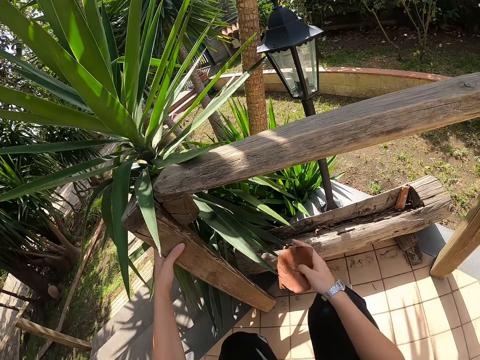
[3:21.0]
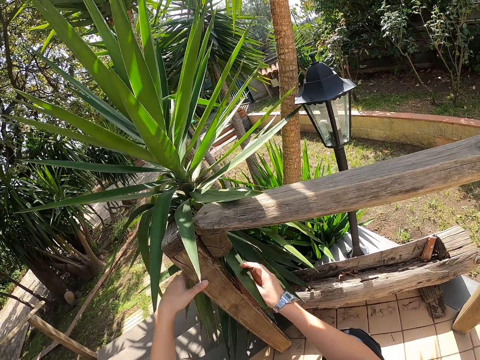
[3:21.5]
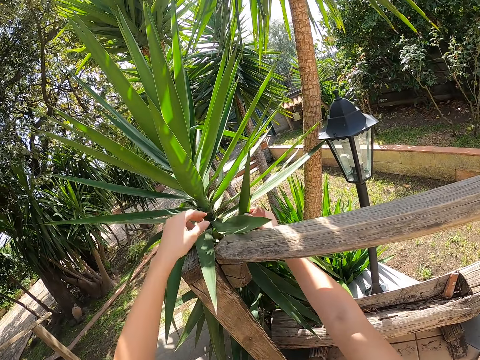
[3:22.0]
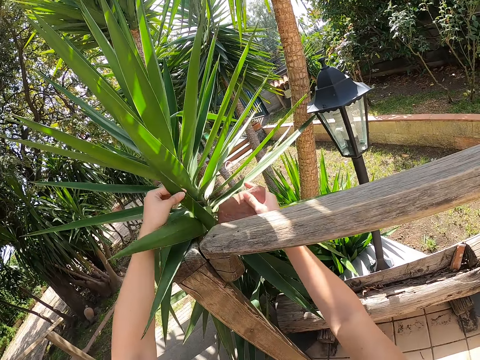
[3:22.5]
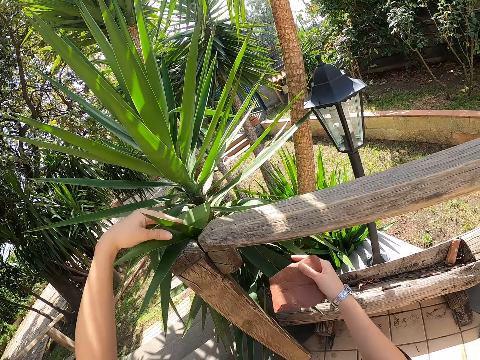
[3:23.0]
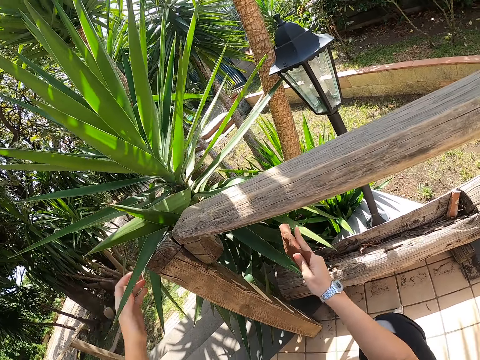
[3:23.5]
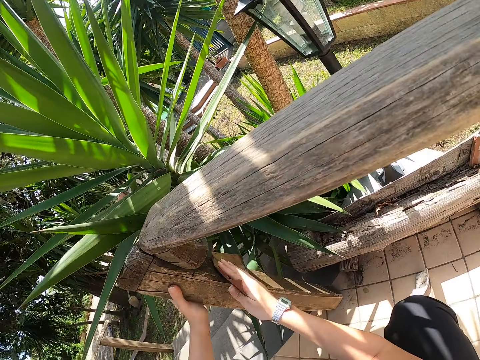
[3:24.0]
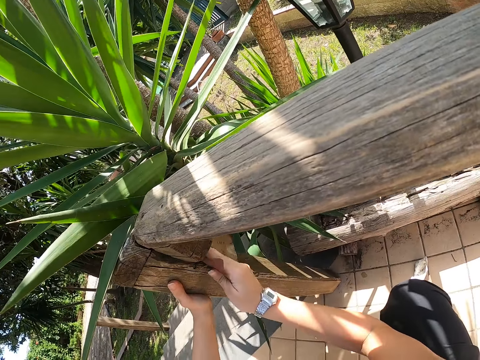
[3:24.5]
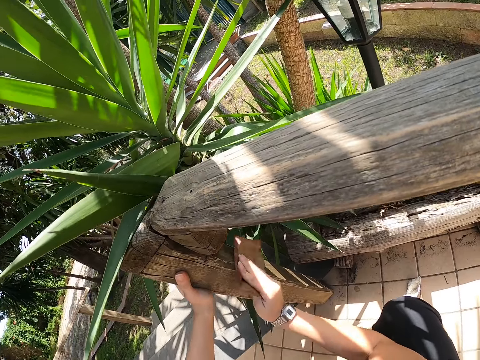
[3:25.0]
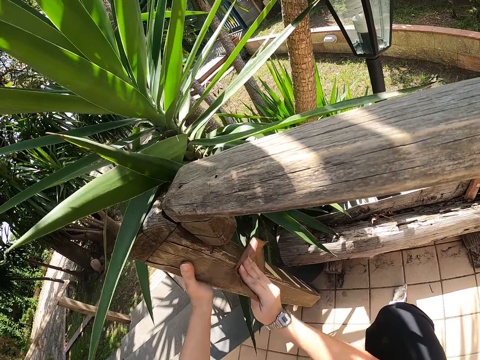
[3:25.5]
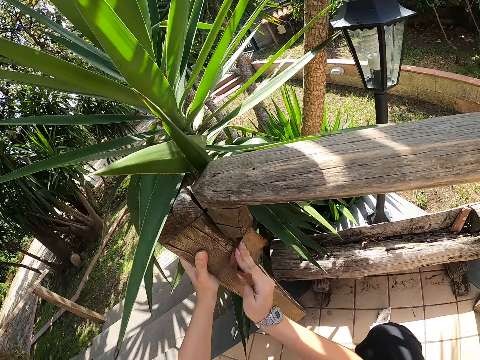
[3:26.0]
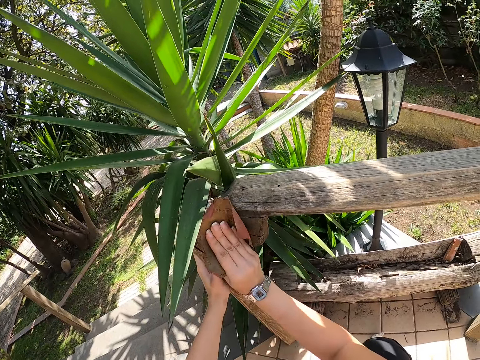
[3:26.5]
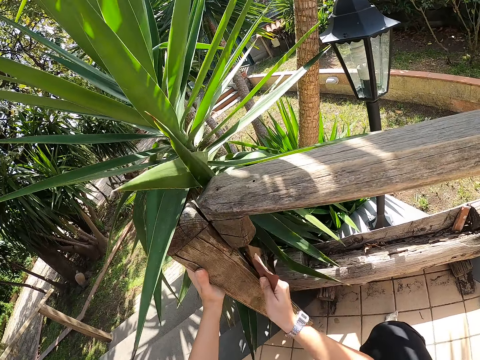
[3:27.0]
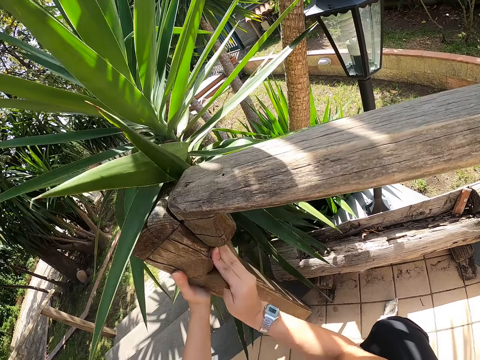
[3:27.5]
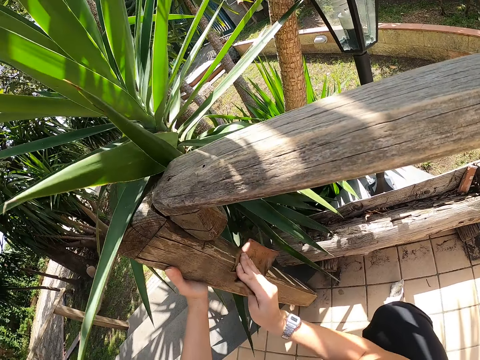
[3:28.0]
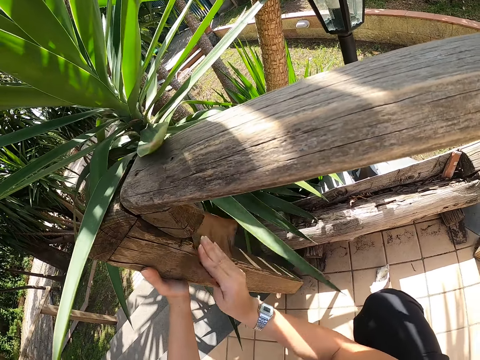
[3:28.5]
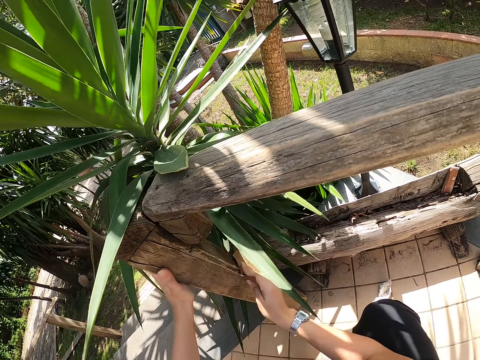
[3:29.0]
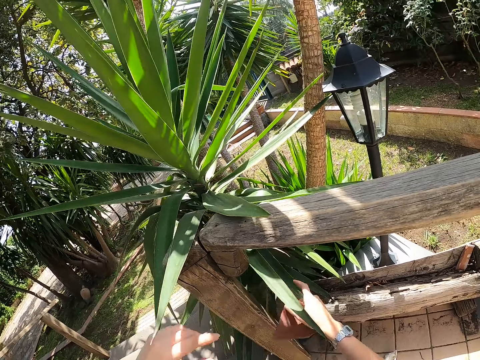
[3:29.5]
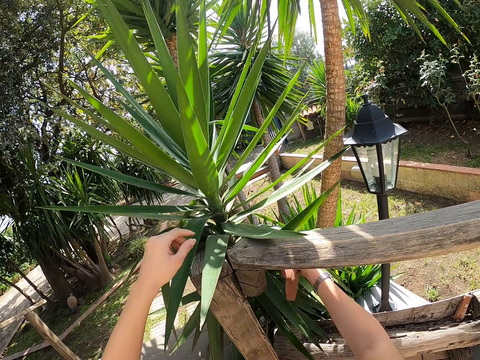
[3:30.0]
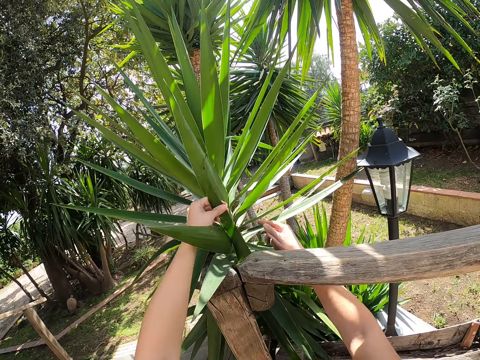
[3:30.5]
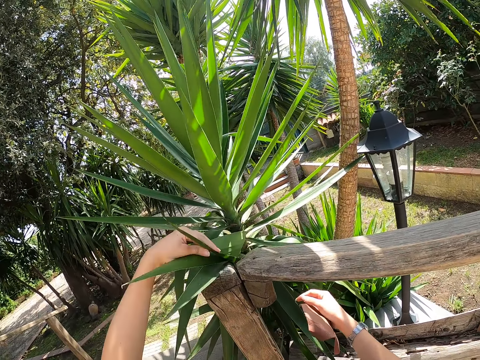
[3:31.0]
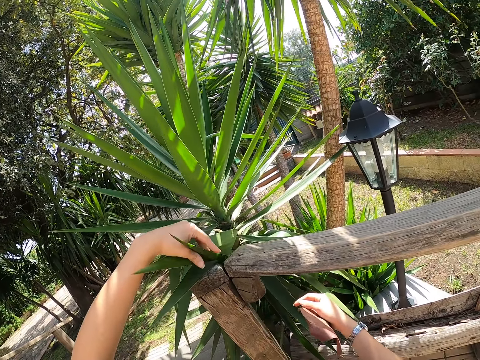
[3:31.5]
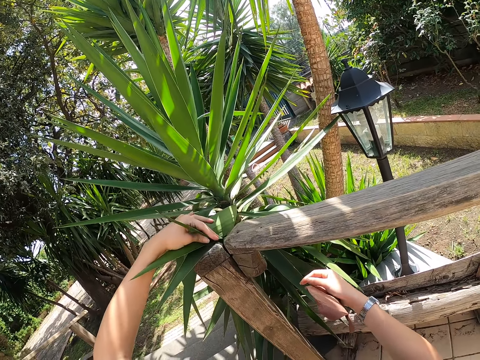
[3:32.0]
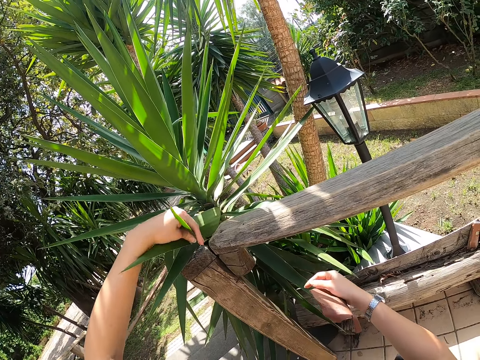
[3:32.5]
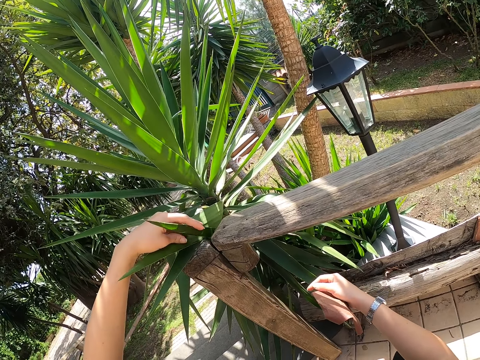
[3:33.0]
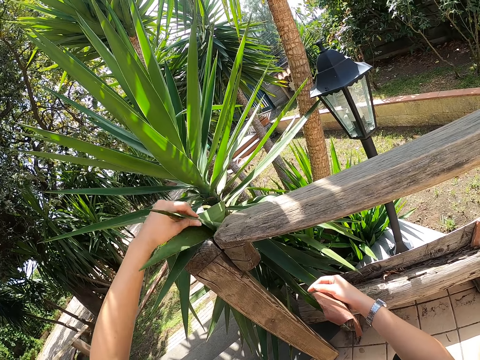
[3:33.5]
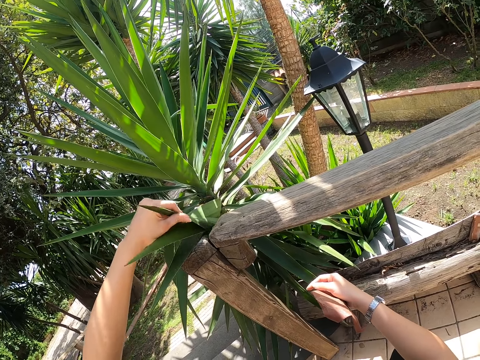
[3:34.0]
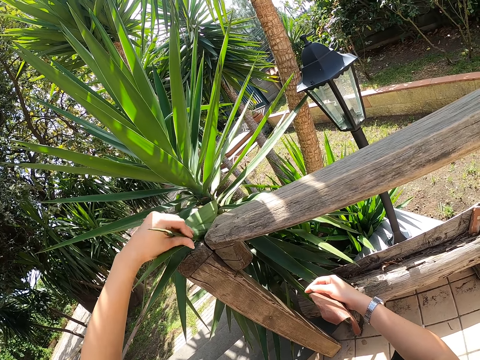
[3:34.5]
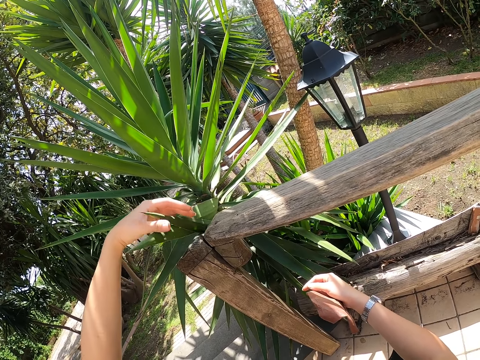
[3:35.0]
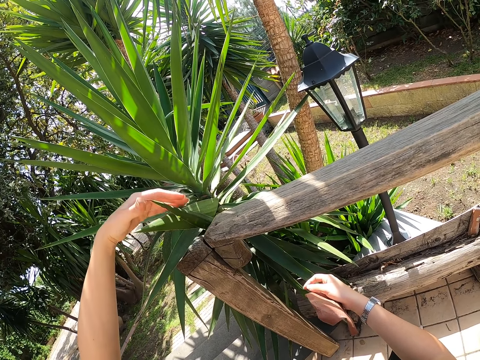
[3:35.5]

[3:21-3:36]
The camera wearer crouches. They hold the wood. They twist a plant leaf. They smoothen the wood with a sandpaper with the right hand. They hold the wood with the left hand. They twist the plant leaf with the left hand. They adjust the leaves.

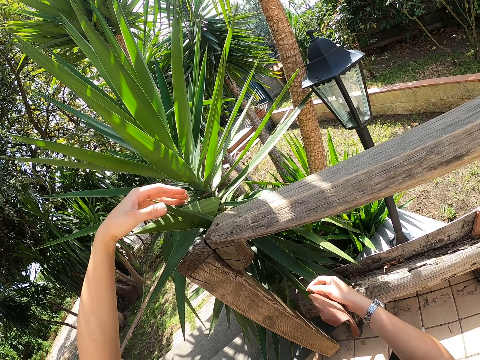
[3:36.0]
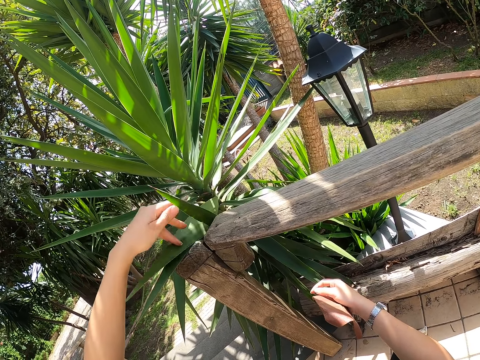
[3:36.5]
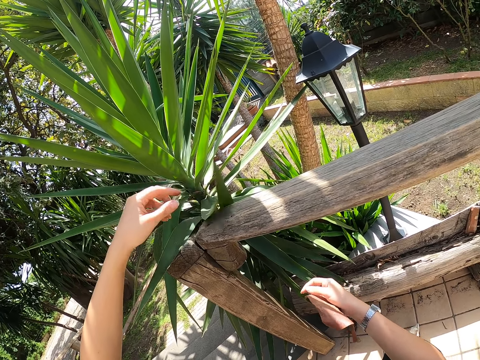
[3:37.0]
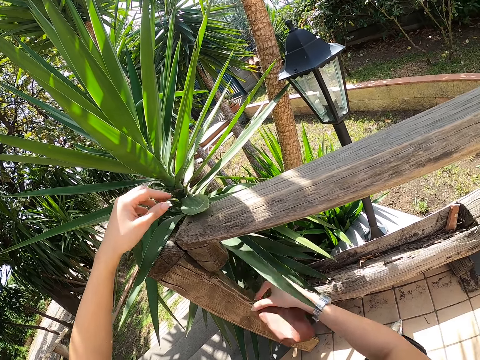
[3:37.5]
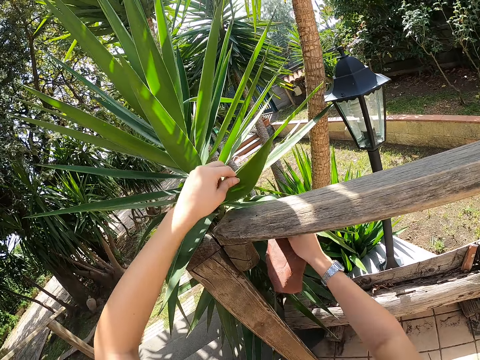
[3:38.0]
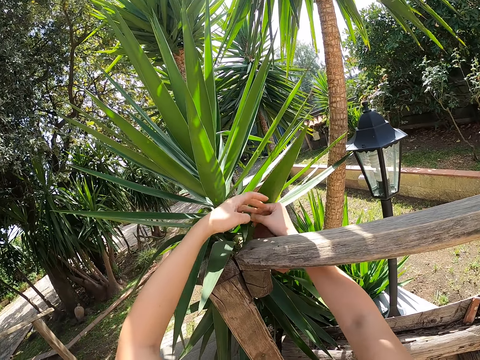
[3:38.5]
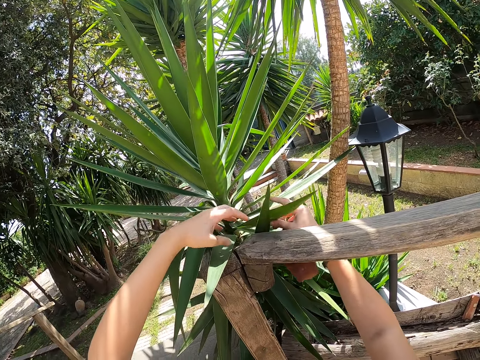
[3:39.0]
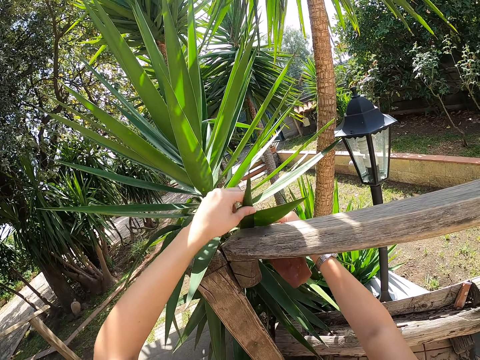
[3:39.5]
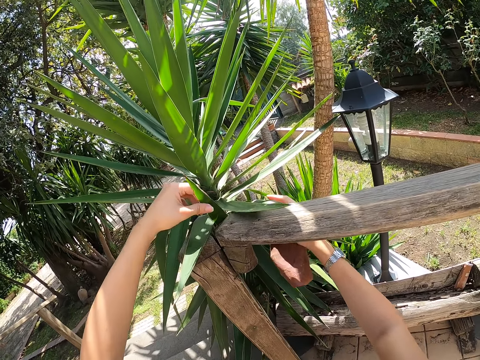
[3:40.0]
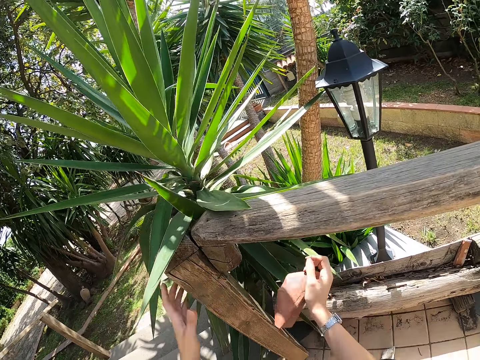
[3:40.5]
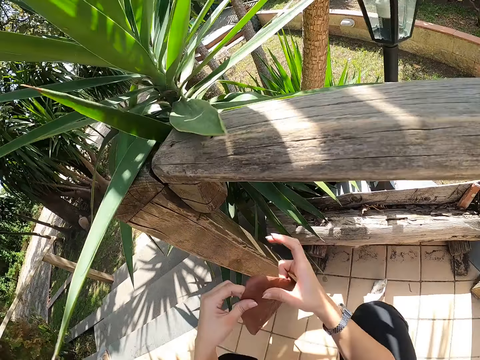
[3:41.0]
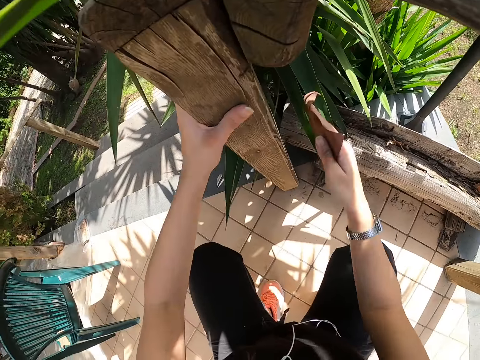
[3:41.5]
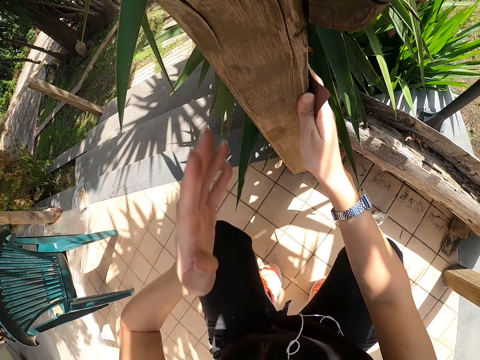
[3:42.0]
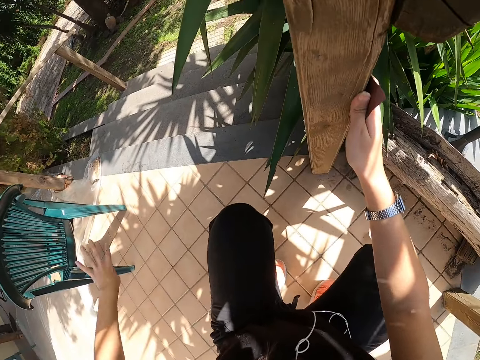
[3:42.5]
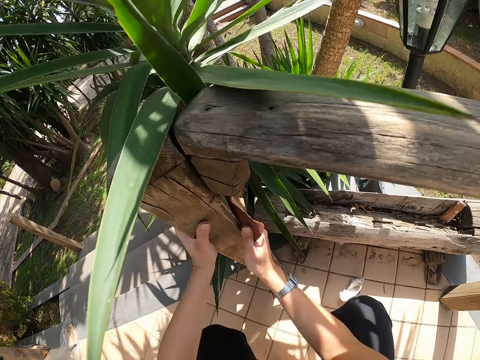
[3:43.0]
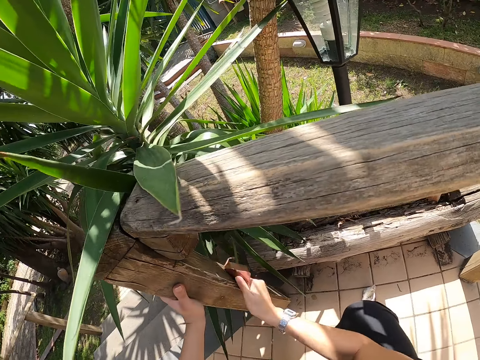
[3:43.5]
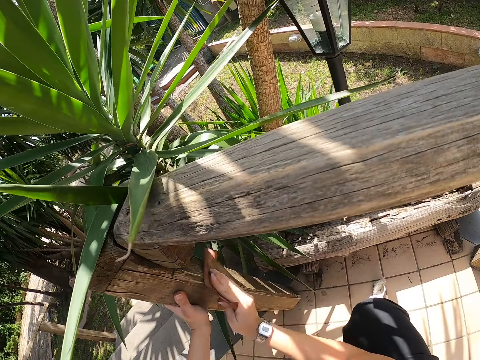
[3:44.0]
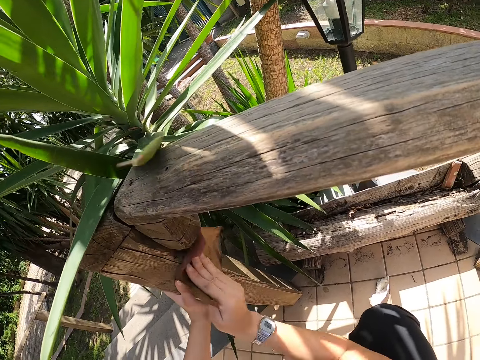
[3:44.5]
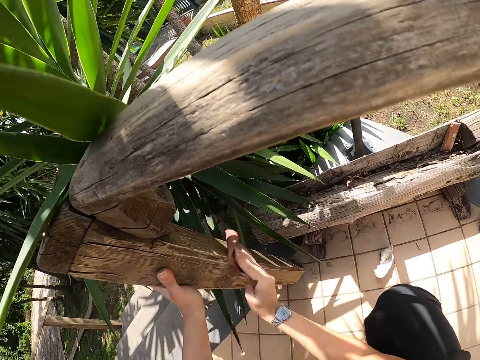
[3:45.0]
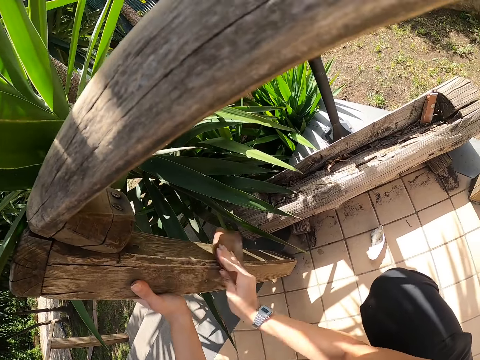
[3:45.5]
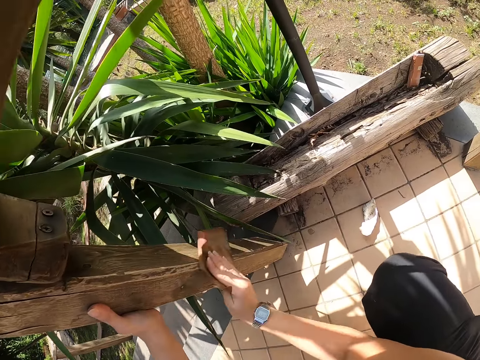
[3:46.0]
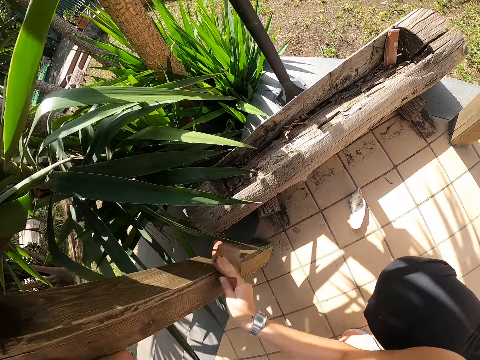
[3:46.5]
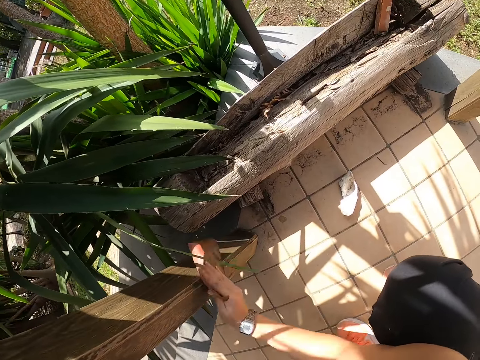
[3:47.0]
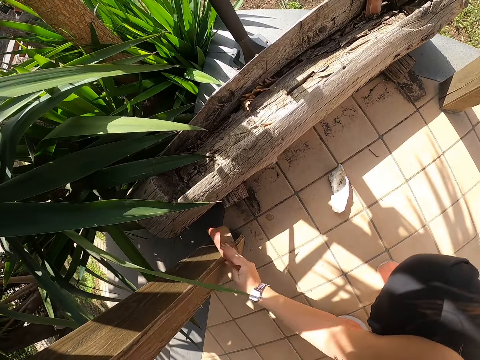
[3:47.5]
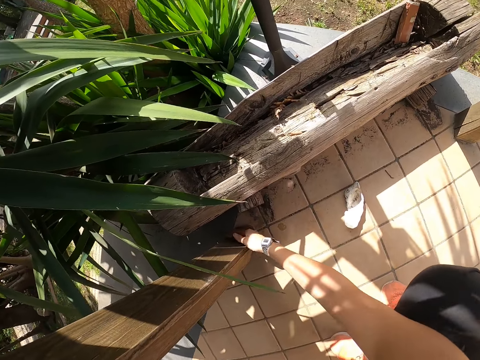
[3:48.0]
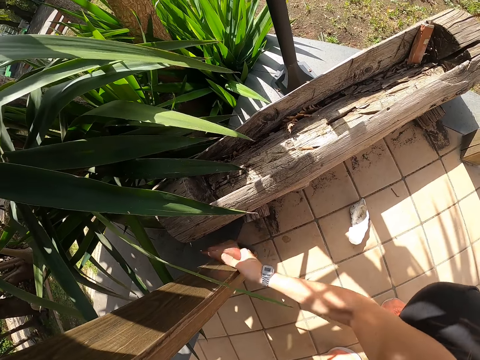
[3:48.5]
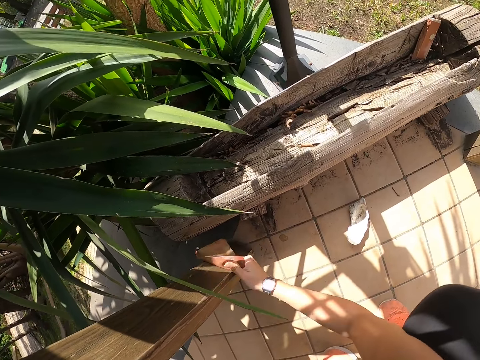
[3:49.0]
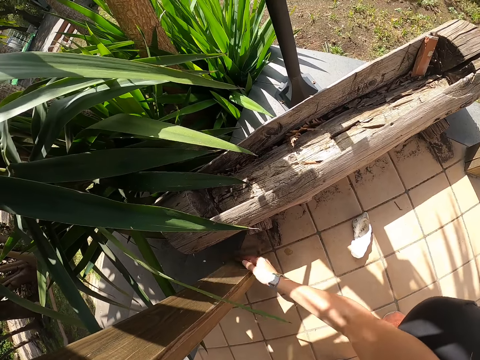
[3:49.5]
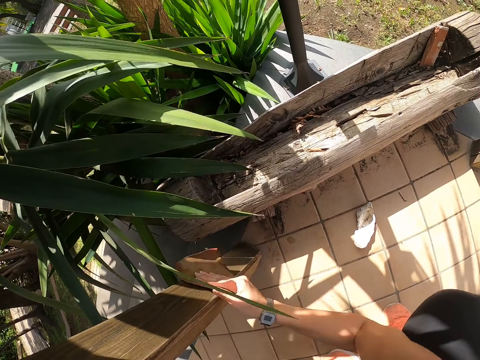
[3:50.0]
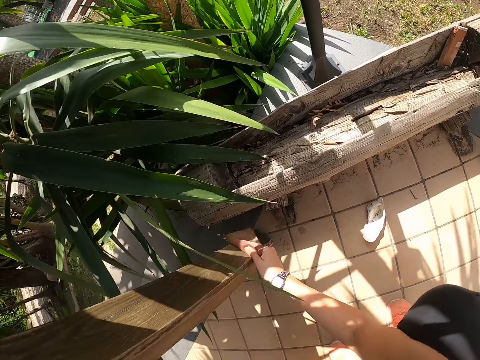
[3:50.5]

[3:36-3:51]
The camera wearer smoothens the wood with a sandpaper with the right hand. They hold the sandpaper with both hands. They crouch. They hold the wood with the left hand.
